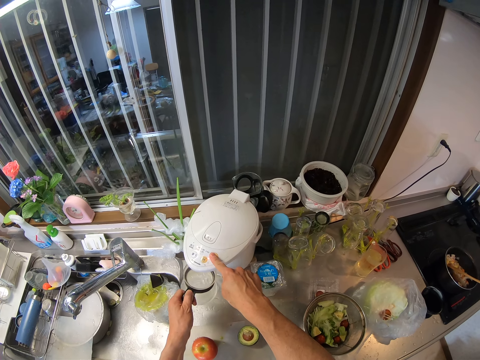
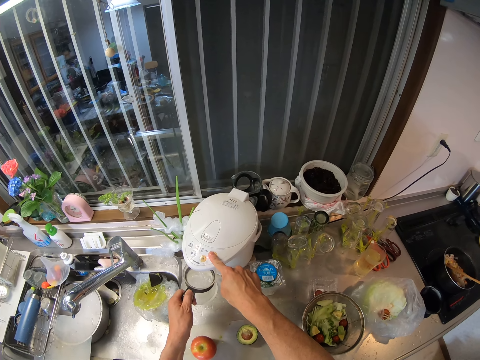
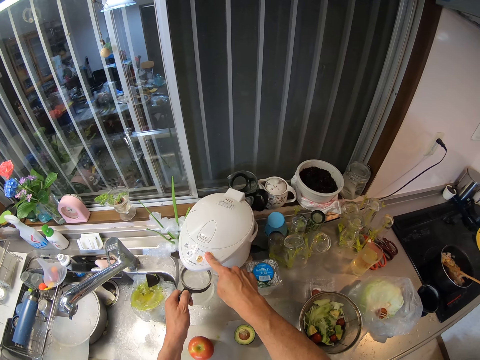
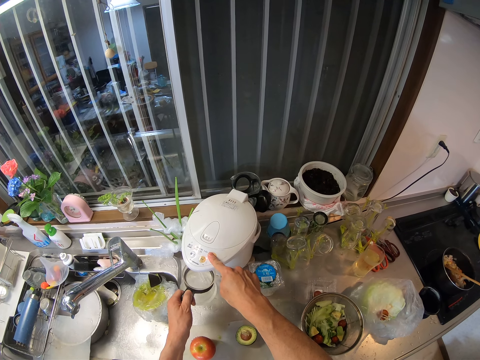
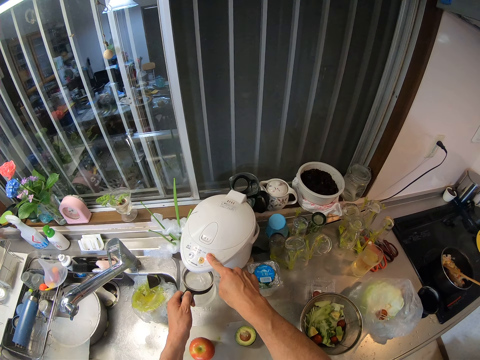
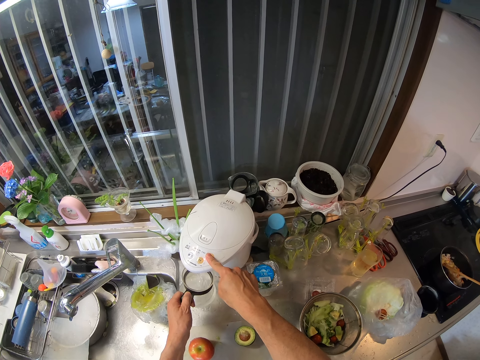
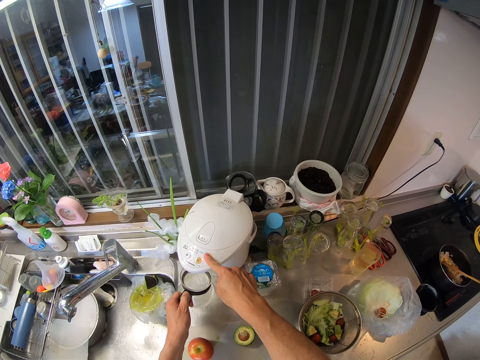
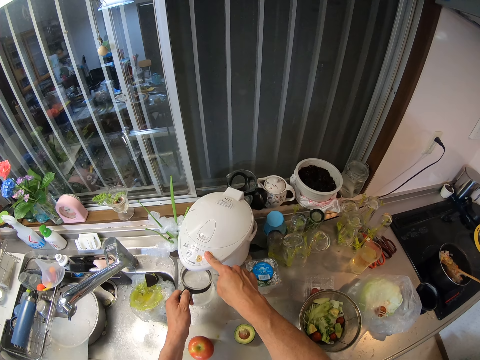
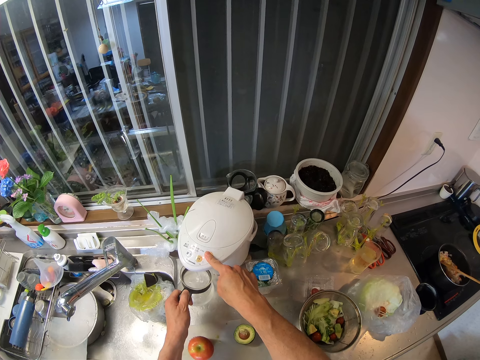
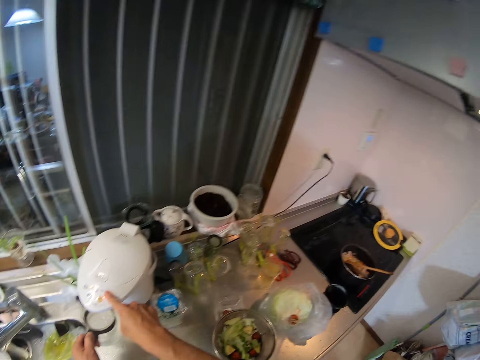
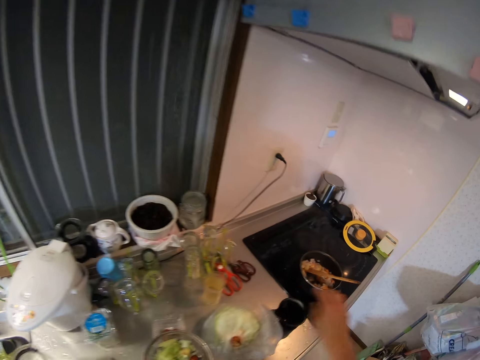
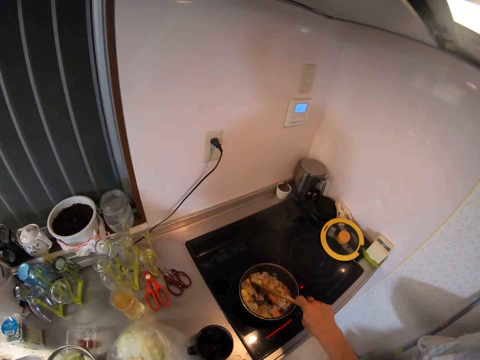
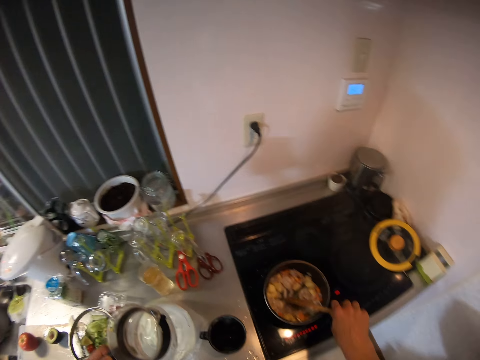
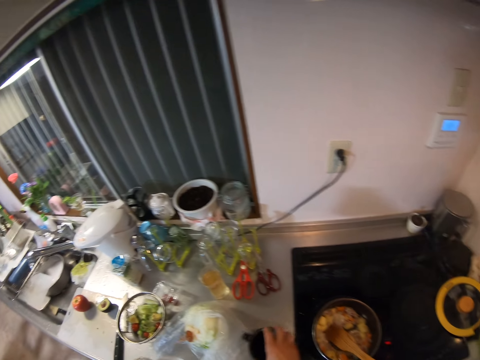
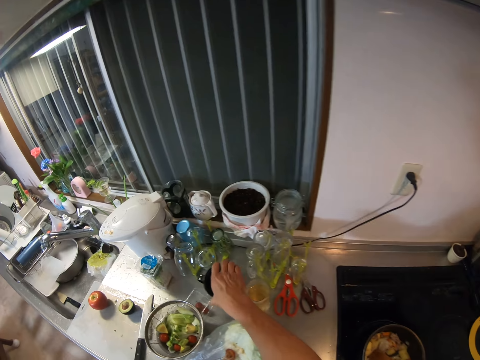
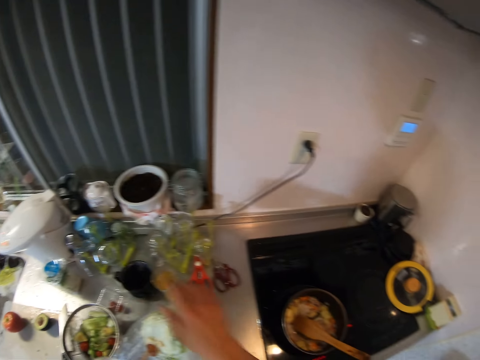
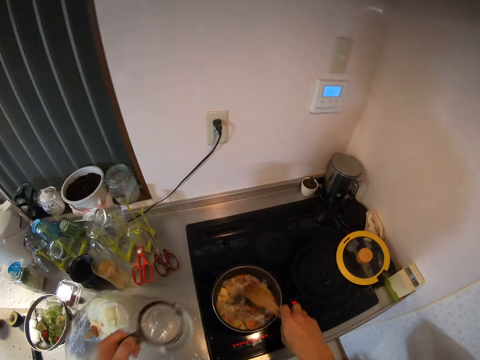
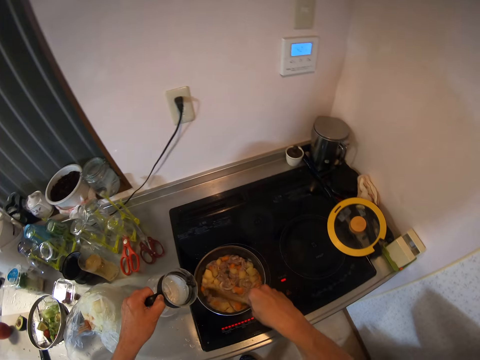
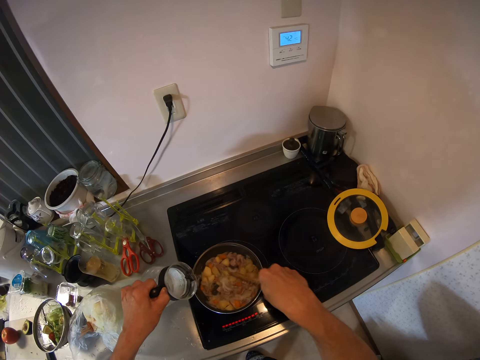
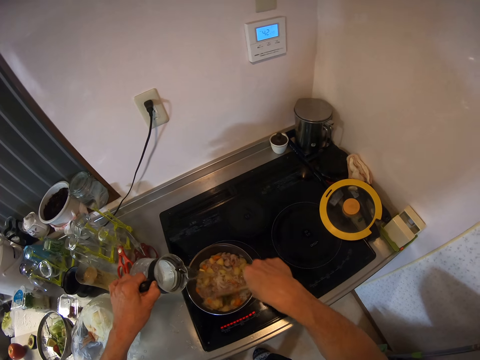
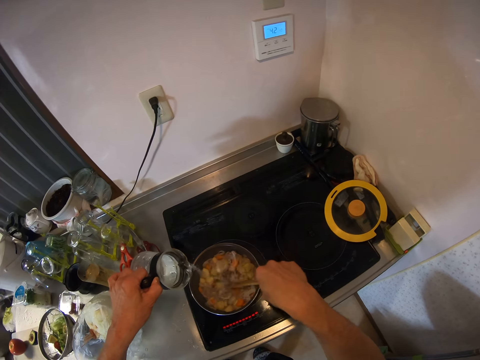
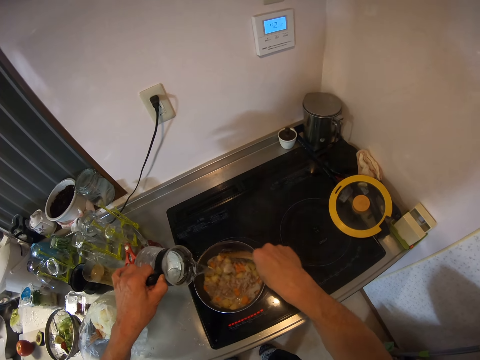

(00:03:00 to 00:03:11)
The camera wearer stir fries the food in the frying pan with the spoon in her right hand. She holds the wooden spatula spoon. She picks up the cover of the flask from the table with her right hand. She places the cover of the flask on the table. She stir fries the food in the frying pan with the spoon in her right hand. She holds the wooden spatula spoon. She pours the water from the flask in her left hand into the frying pan. She stirs the food. She adds water in the food.

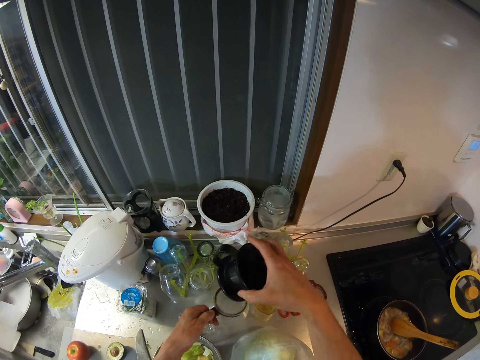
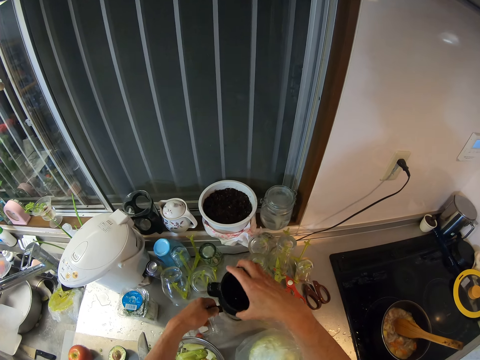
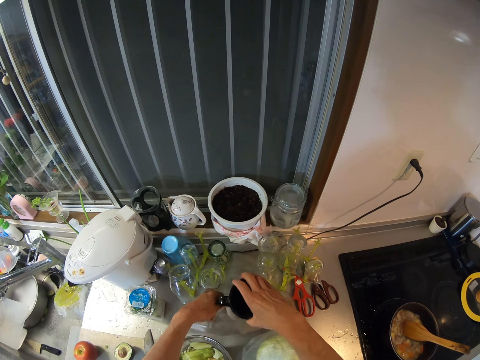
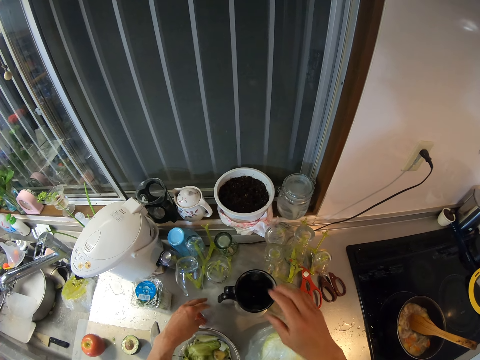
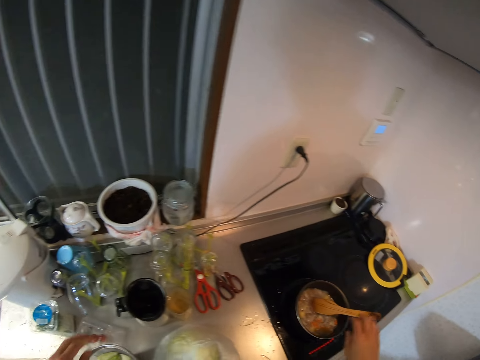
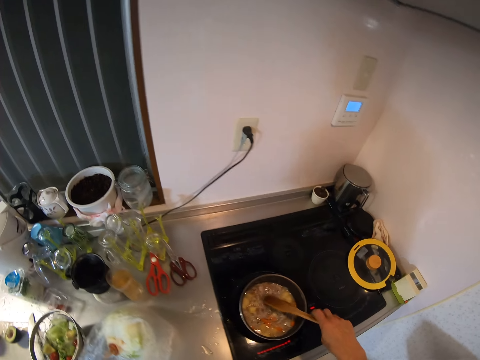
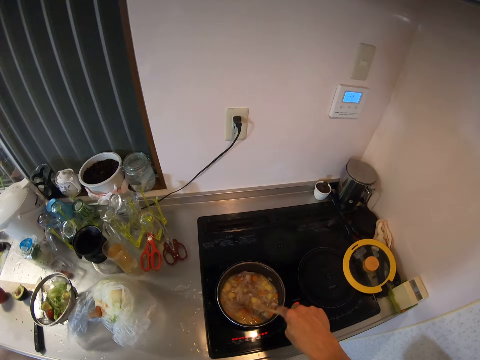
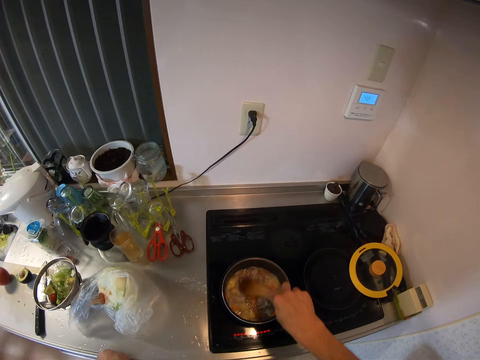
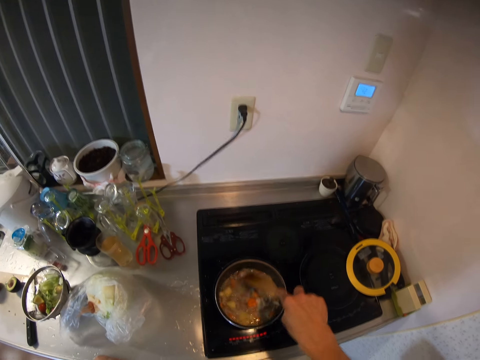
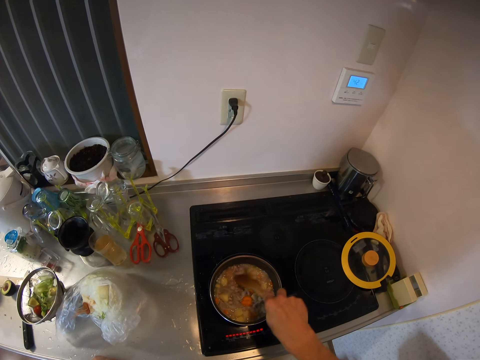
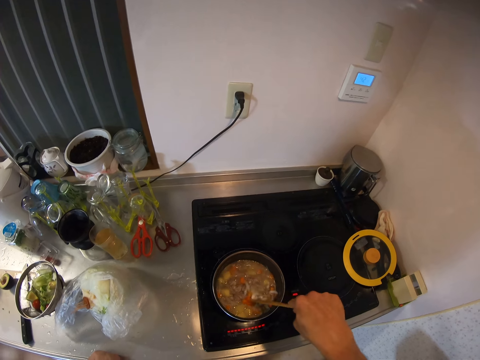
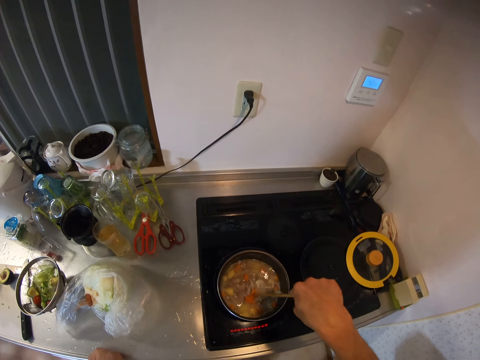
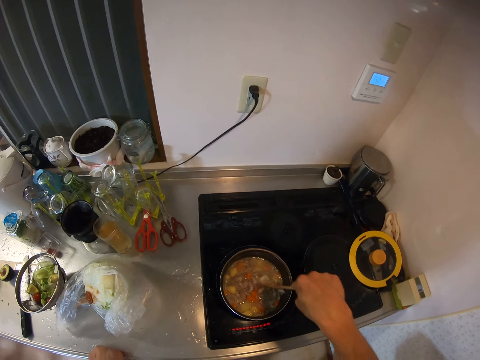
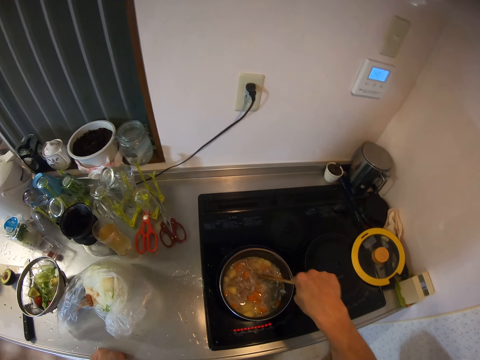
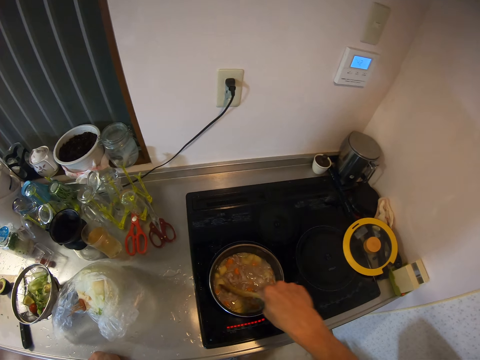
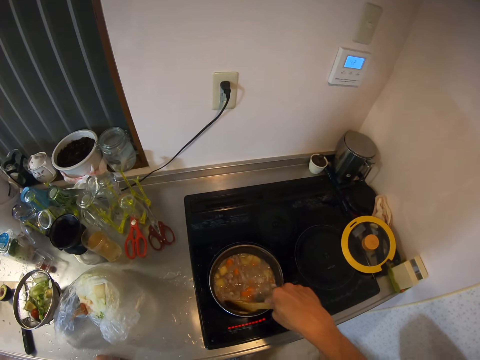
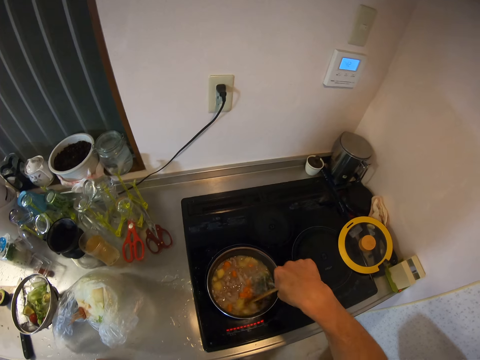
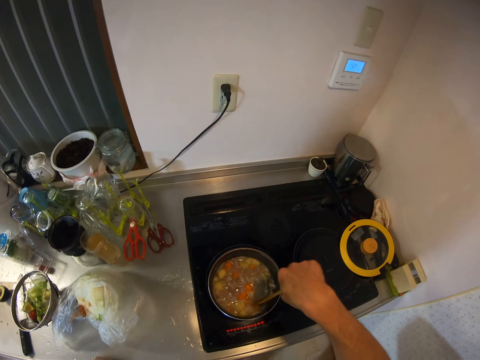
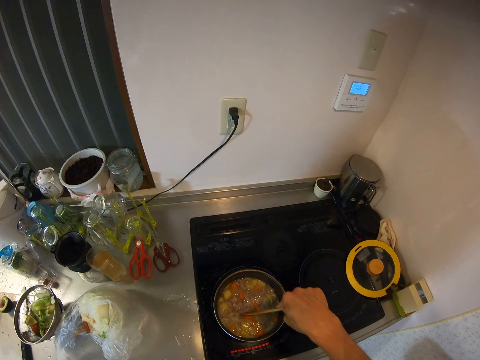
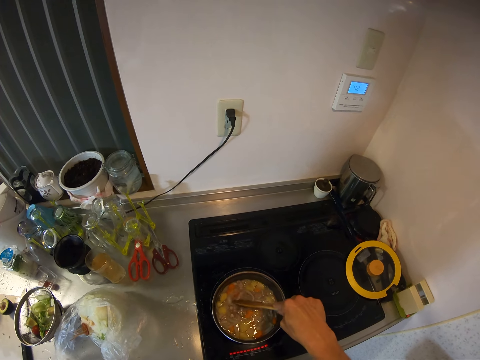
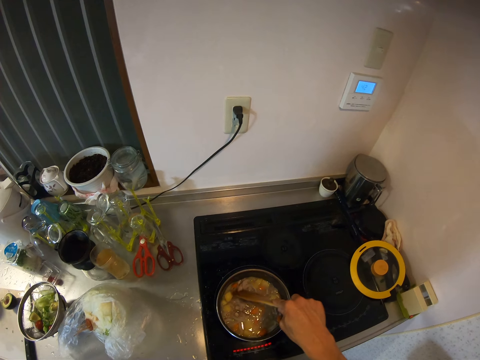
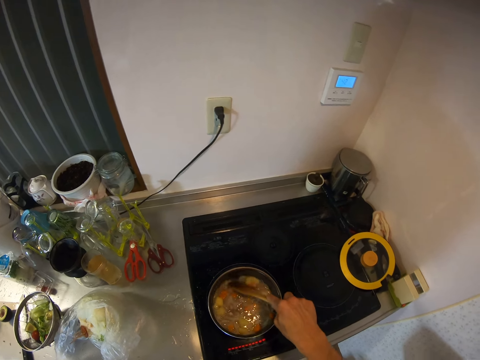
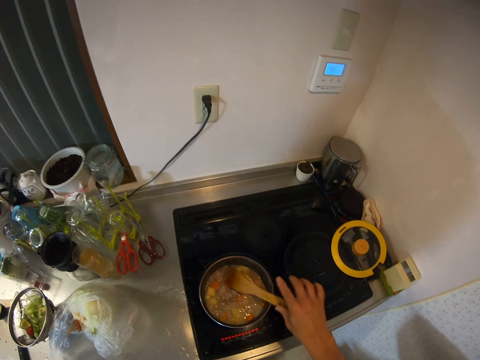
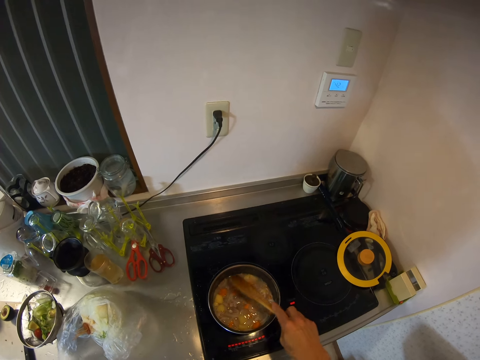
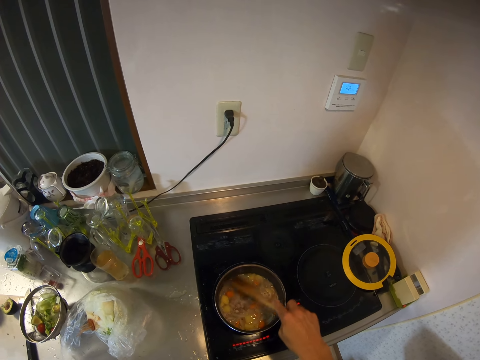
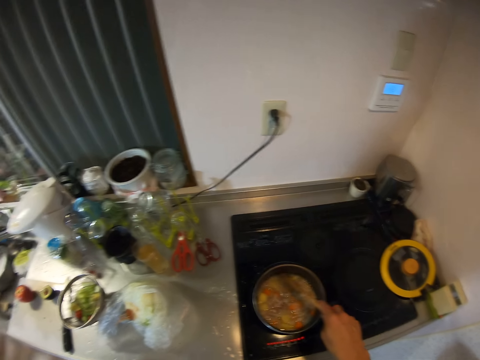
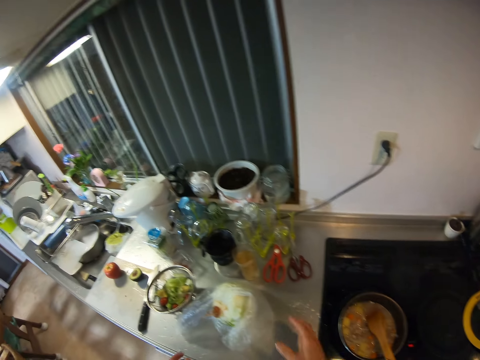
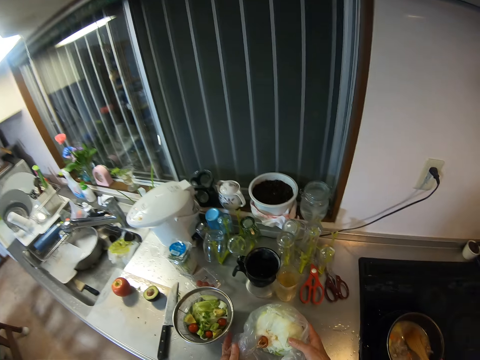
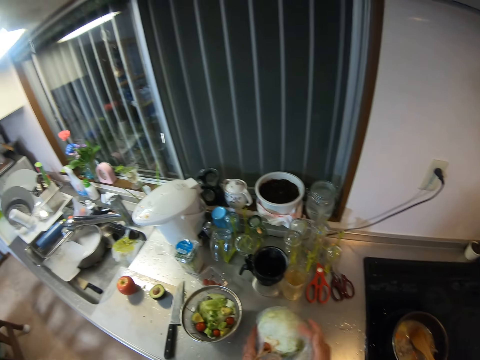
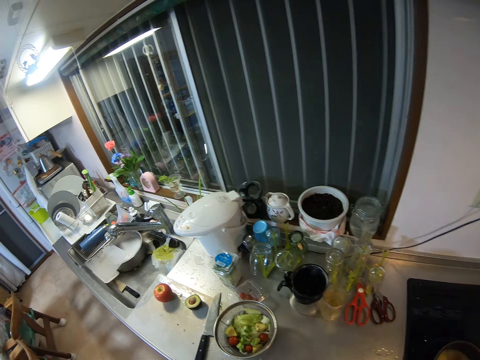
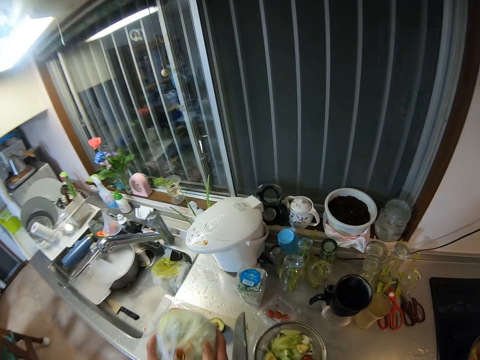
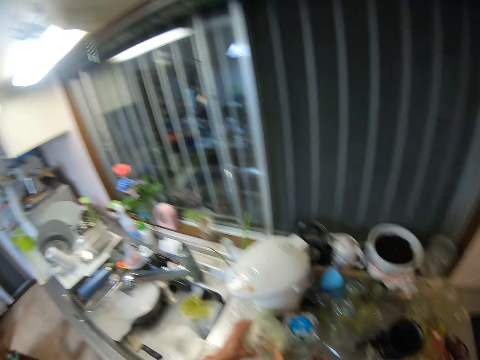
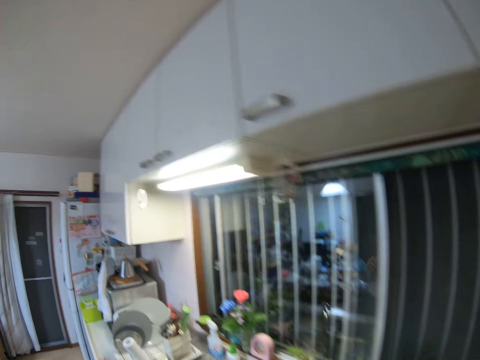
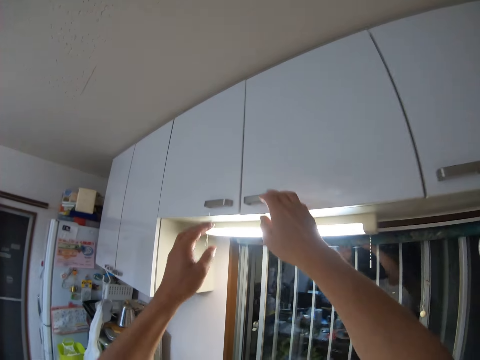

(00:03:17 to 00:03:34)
The camera wearer places the flask on the table. She covers the flask with the cover. She holds the wooden spatula spoon. She stirs the food in the frying pan with the spoon in her right hand. She lets go of the wooden spatula spoon. She moves the cabbage. She picks up the cabbage from the table with both her hands. She drops the cabbage on the table.
